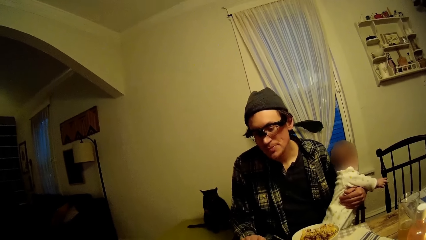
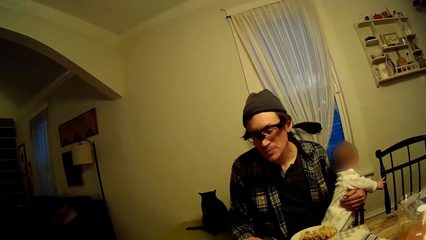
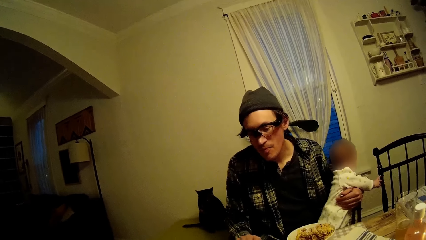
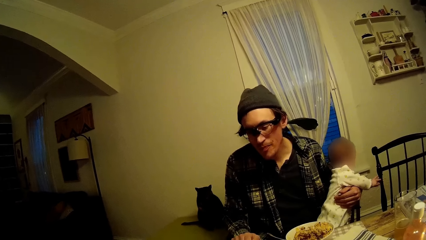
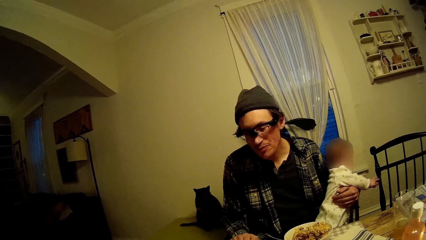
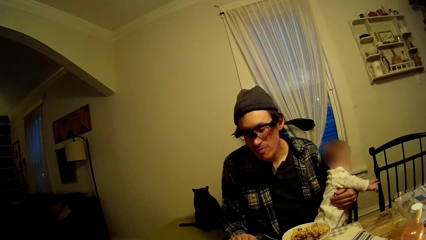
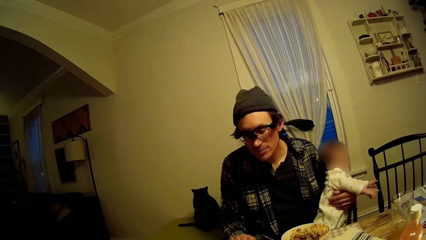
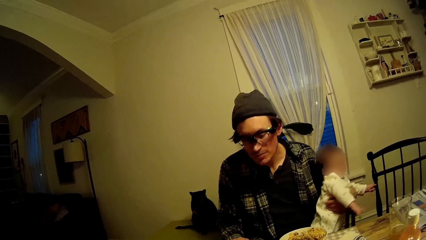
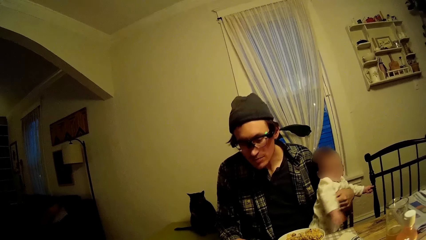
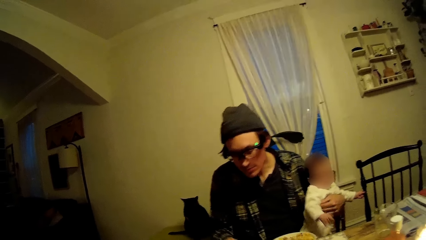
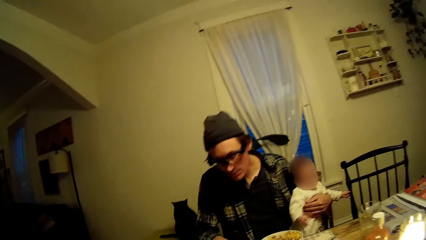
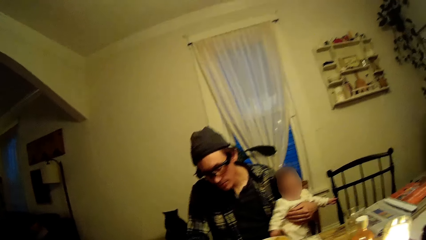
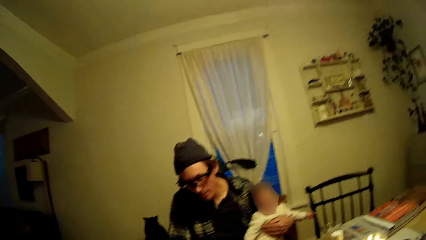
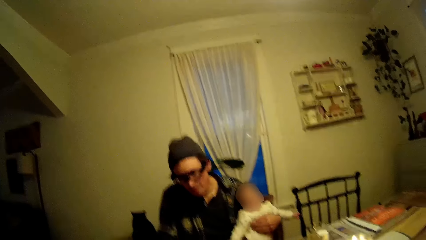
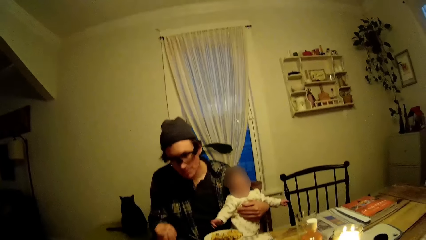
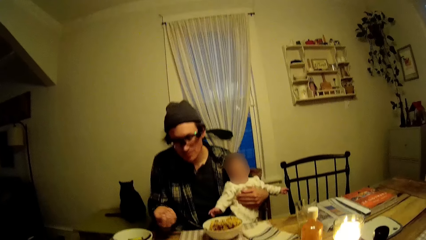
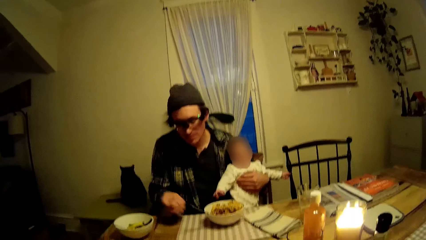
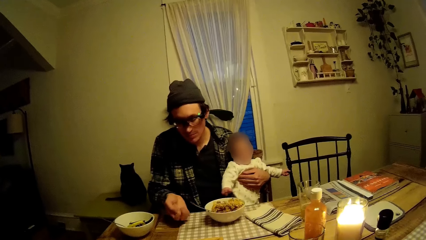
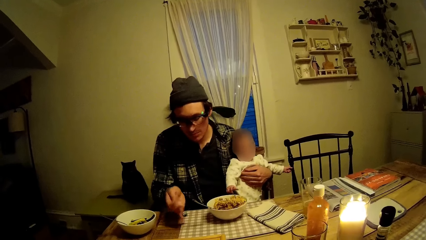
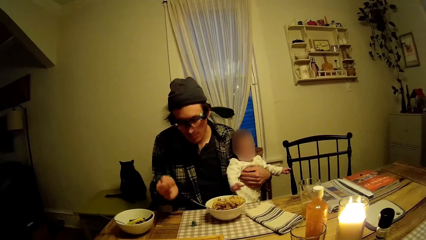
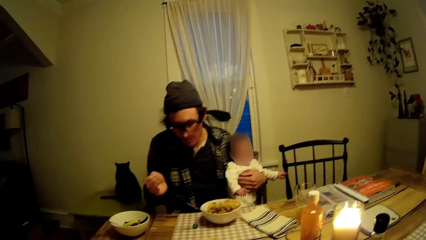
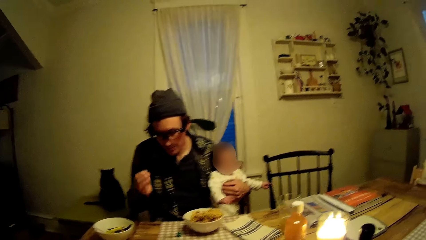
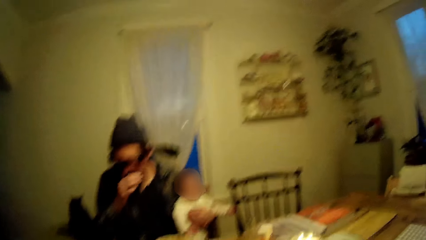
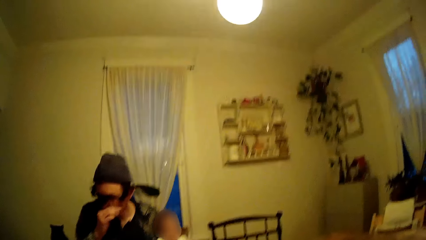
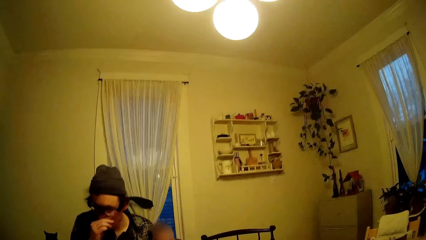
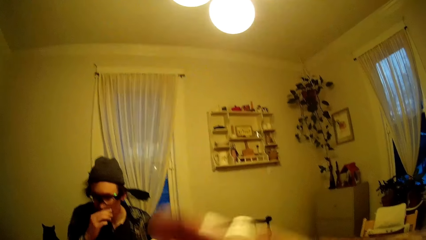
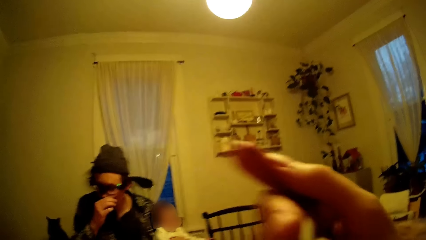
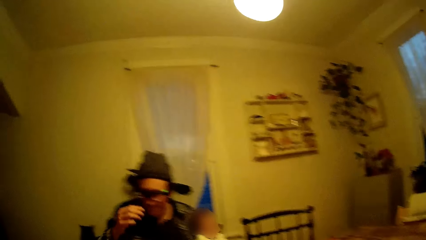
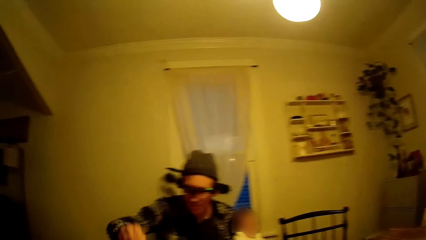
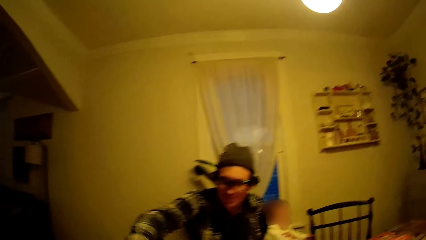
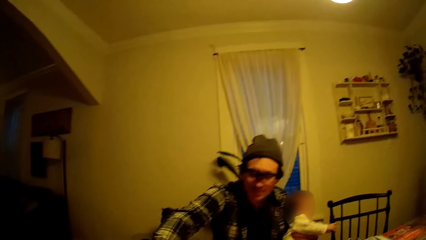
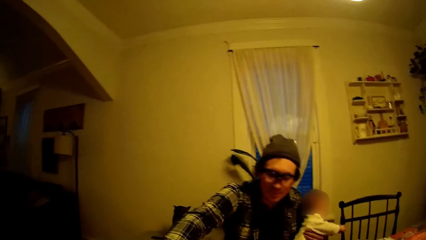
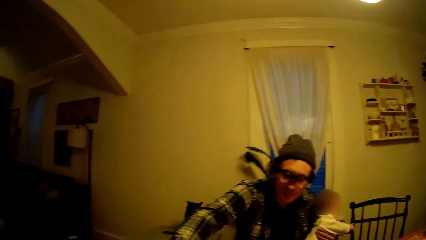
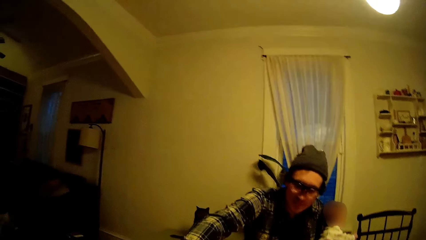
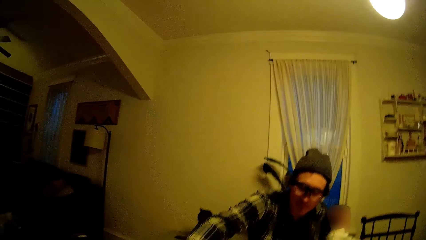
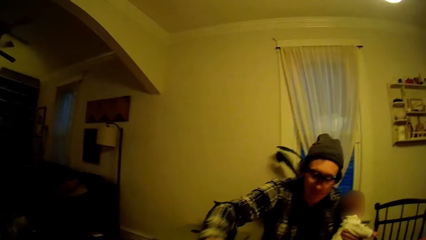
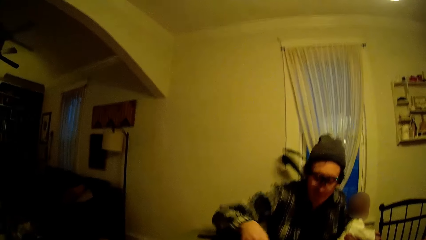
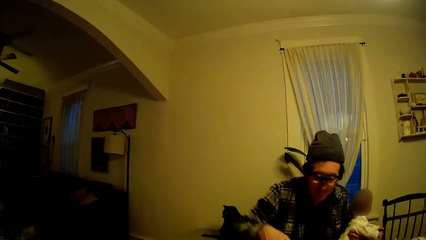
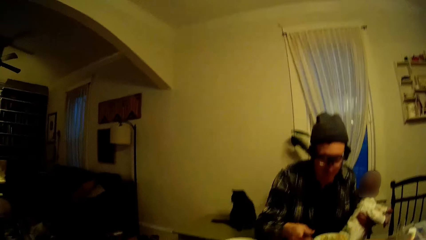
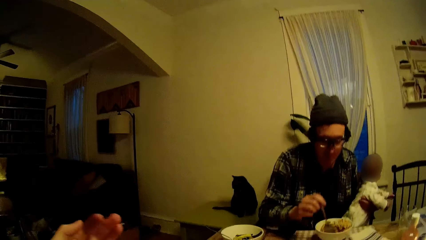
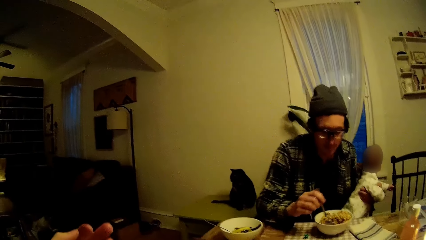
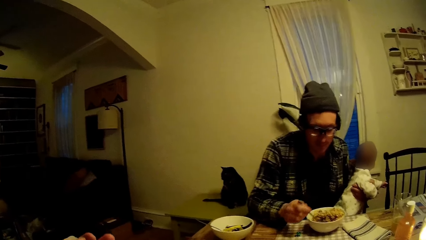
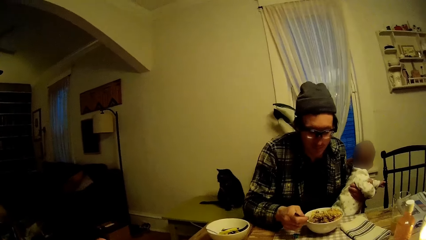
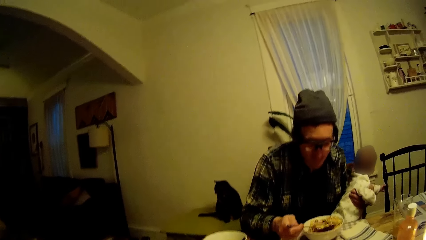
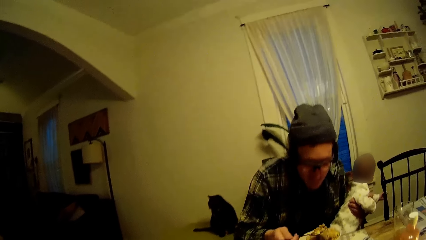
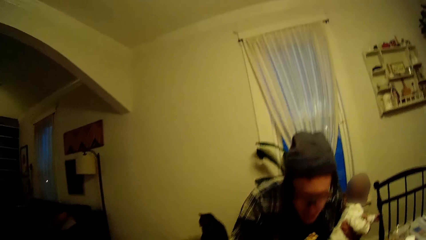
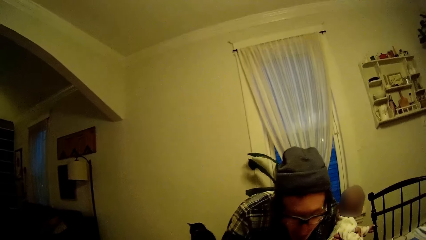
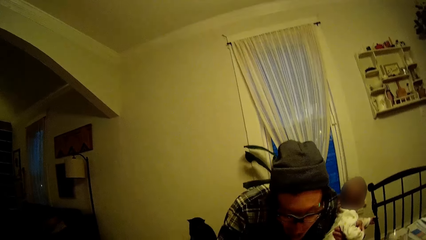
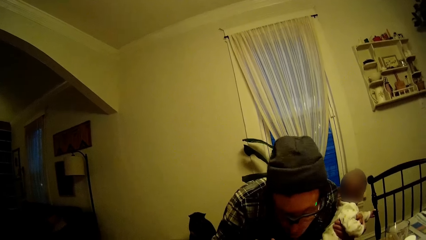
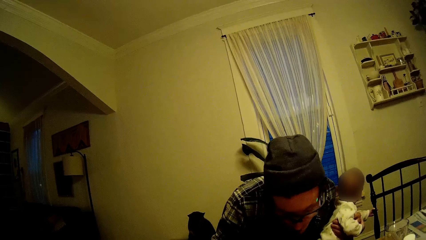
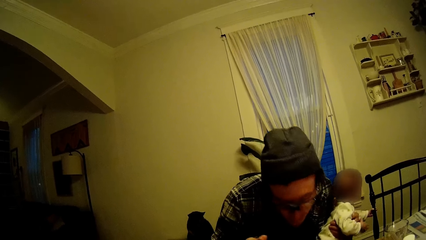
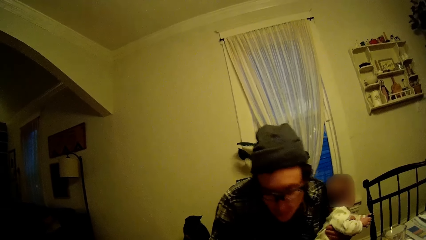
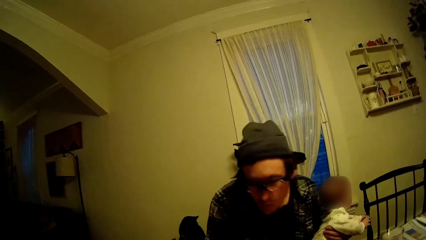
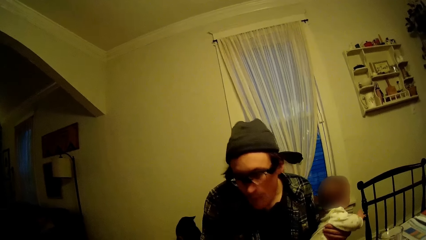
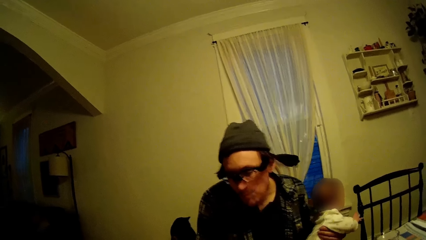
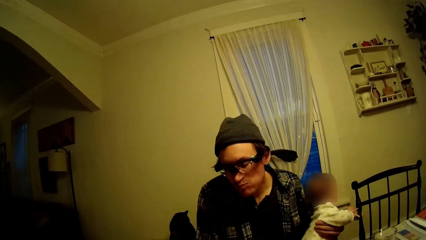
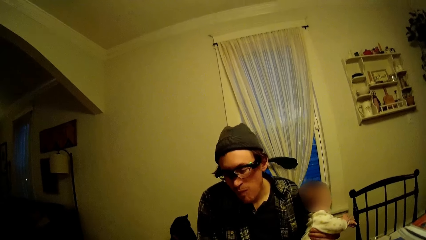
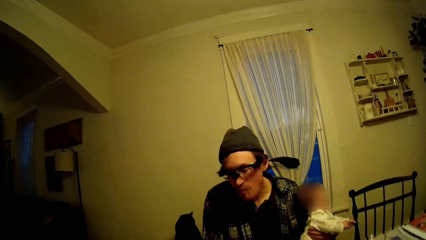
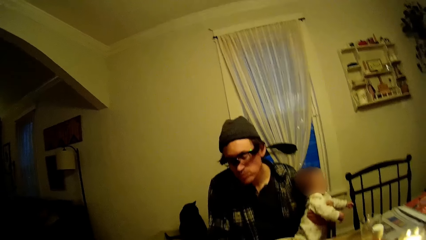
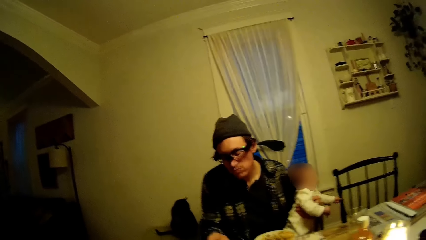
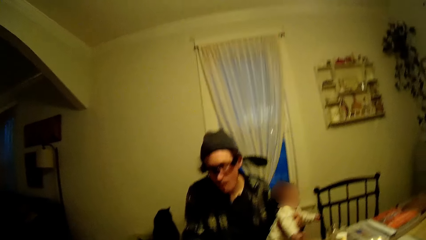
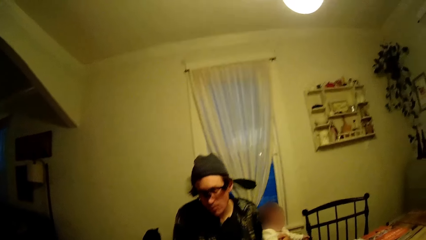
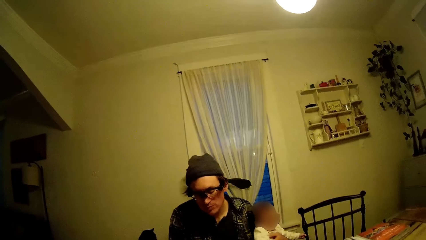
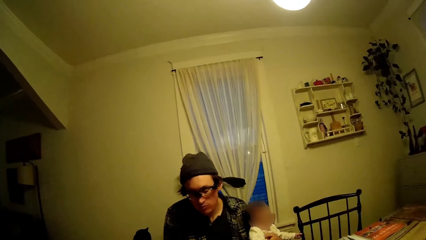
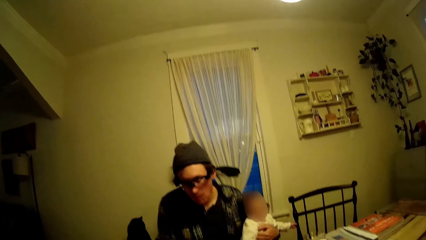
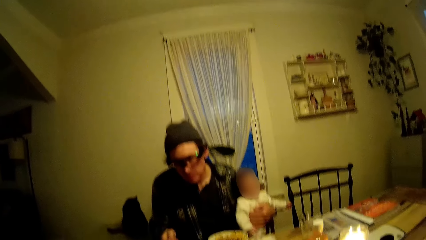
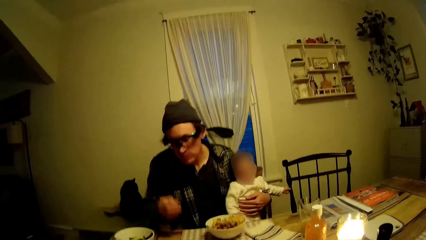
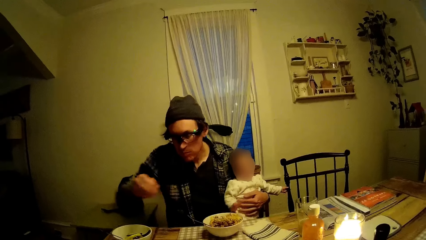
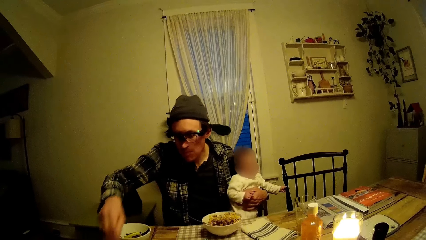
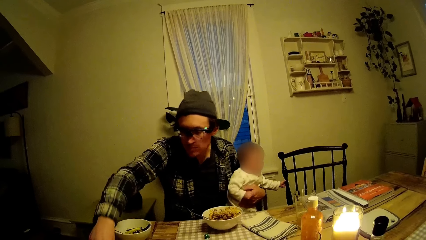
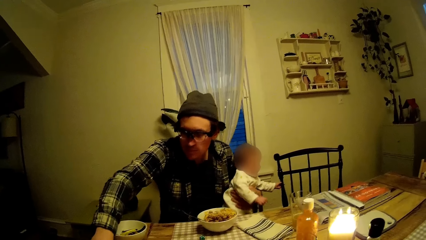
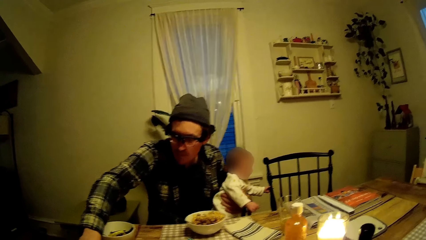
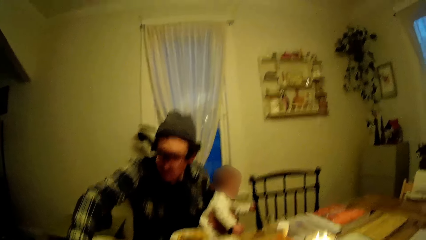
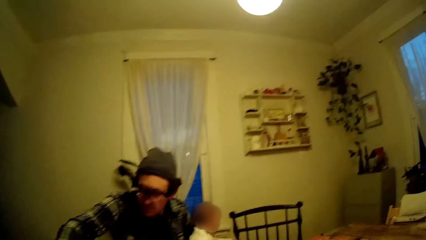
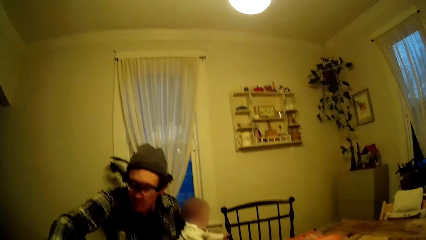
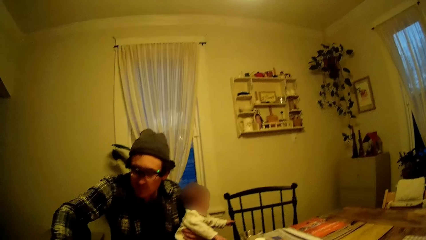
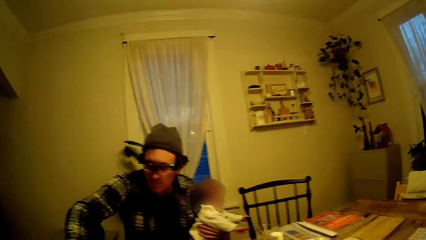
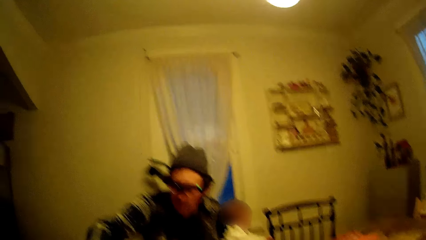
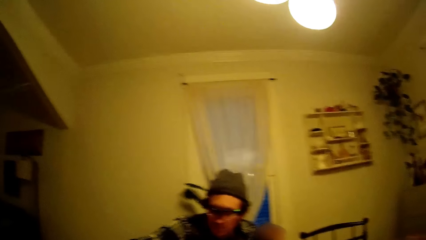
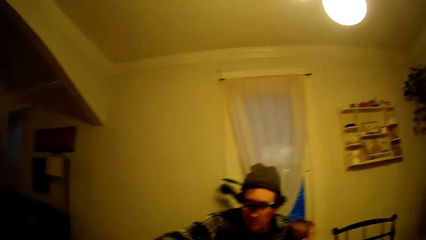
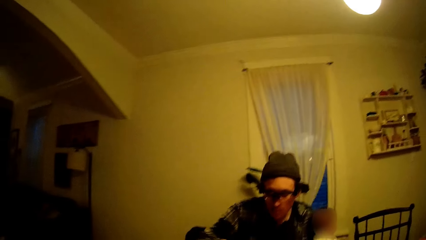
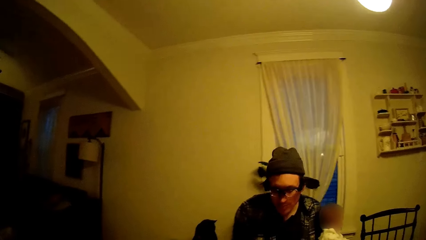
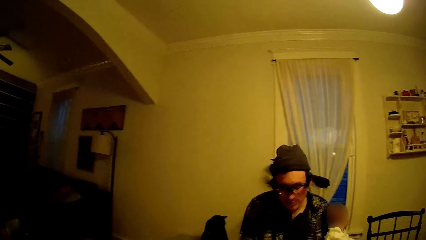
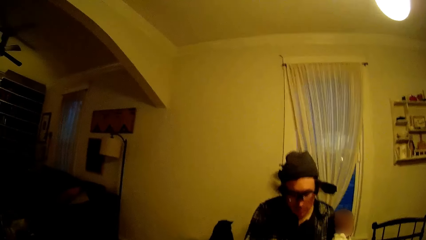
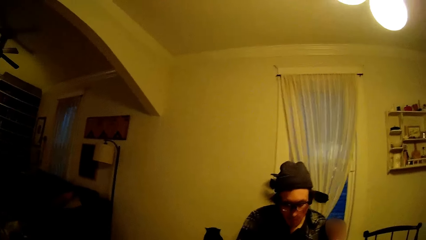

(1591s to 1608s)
The camera wearer sneezes. The man throws the dice in his right hand on the table. The camera wearer raises a hand. They raise a hand again. The man eats rice from the plate on the dining table with the spoon.
